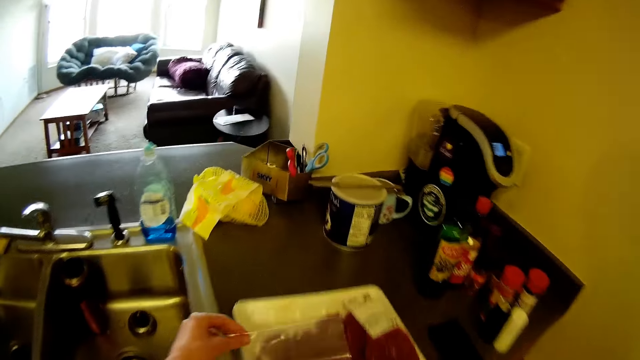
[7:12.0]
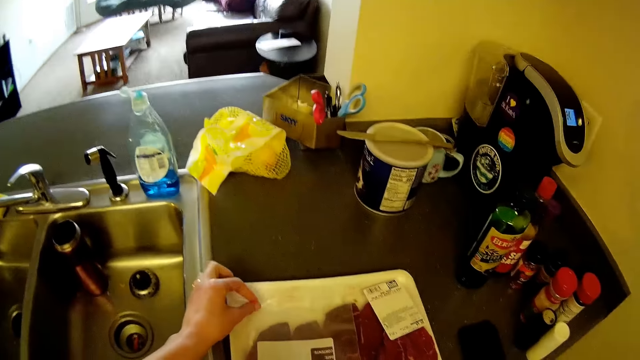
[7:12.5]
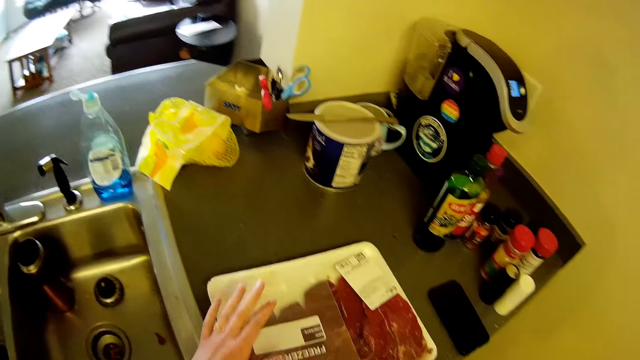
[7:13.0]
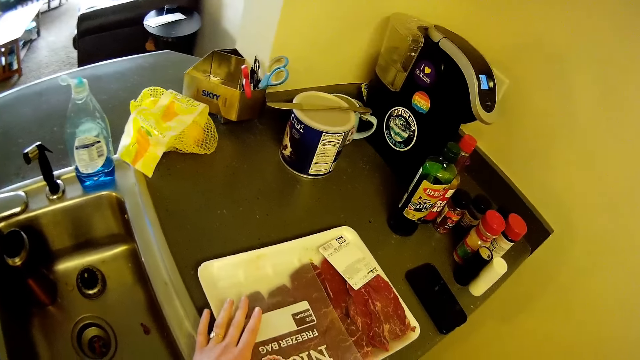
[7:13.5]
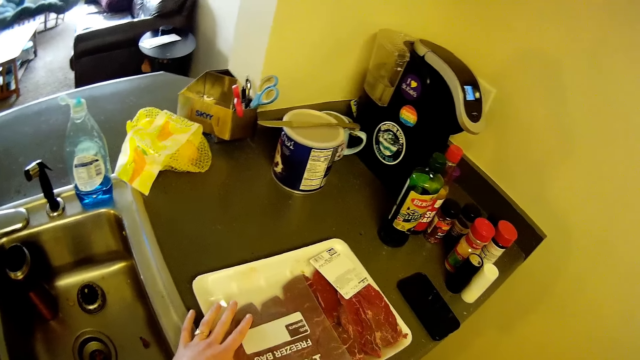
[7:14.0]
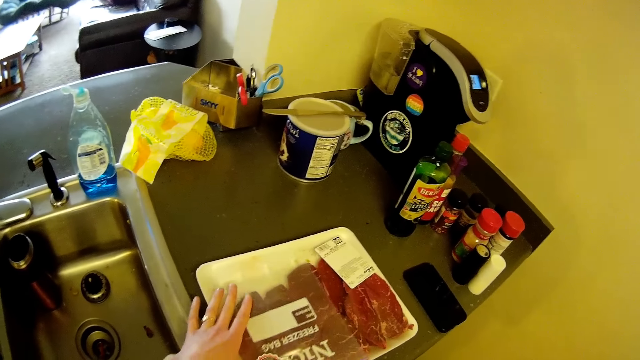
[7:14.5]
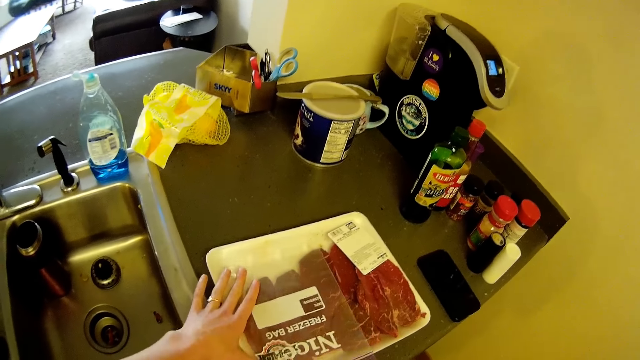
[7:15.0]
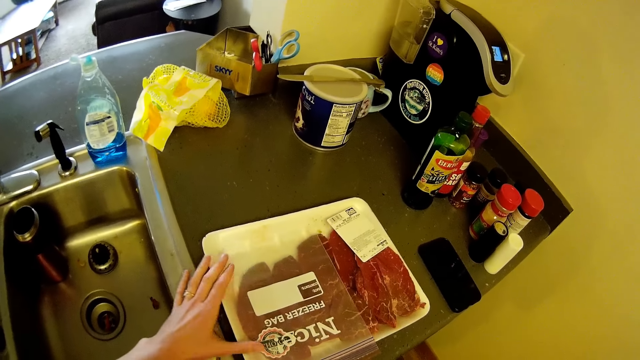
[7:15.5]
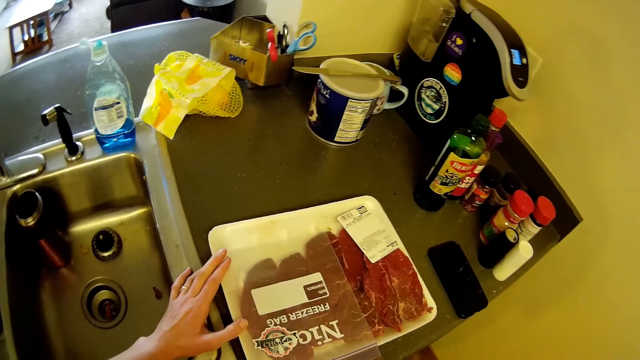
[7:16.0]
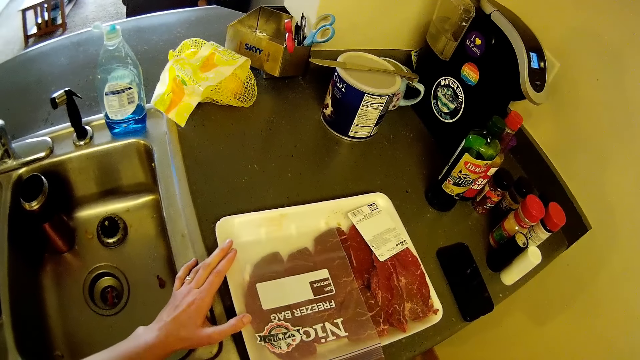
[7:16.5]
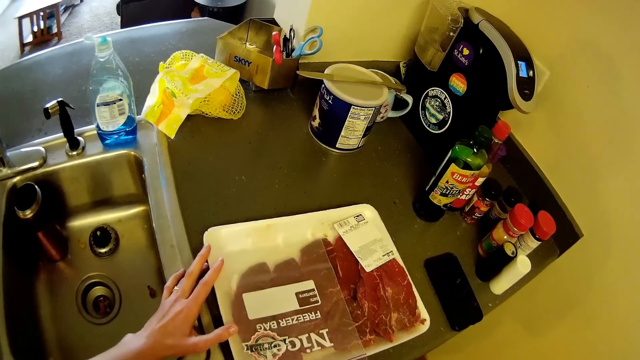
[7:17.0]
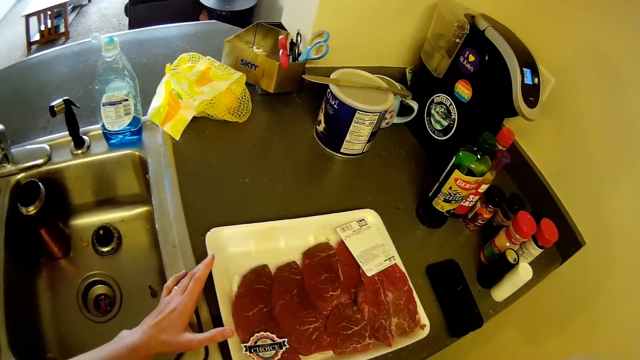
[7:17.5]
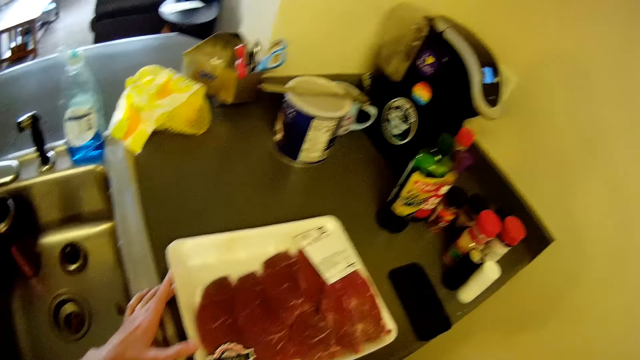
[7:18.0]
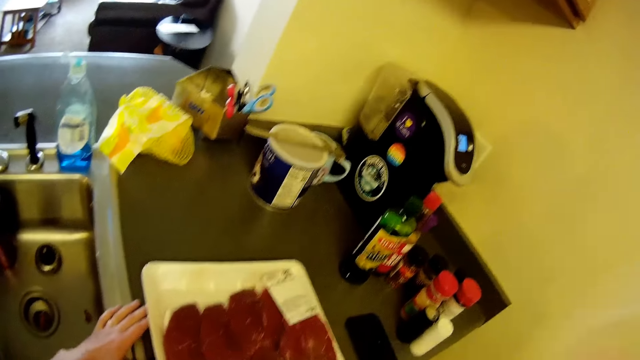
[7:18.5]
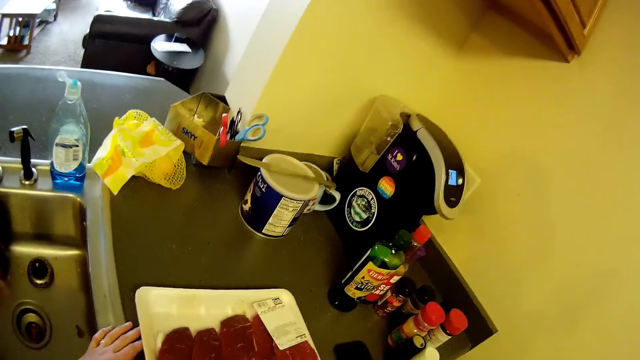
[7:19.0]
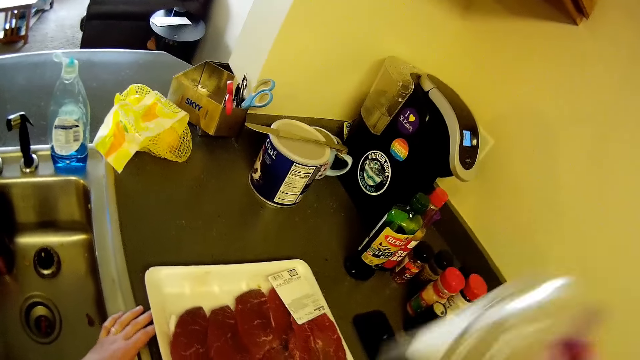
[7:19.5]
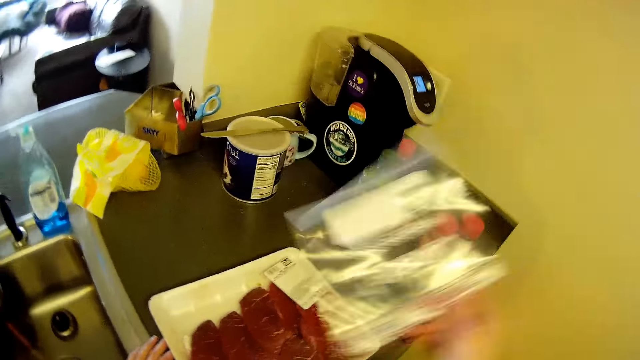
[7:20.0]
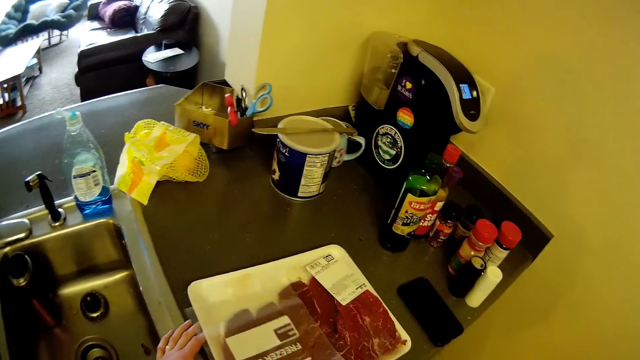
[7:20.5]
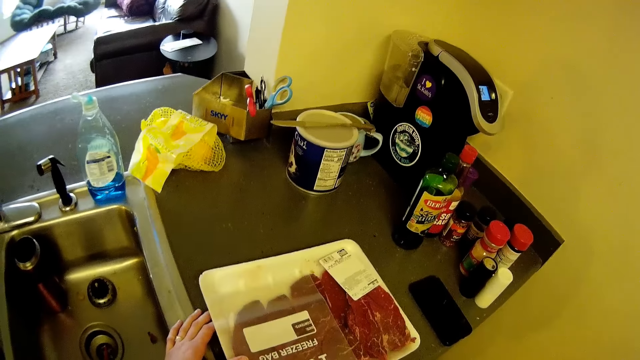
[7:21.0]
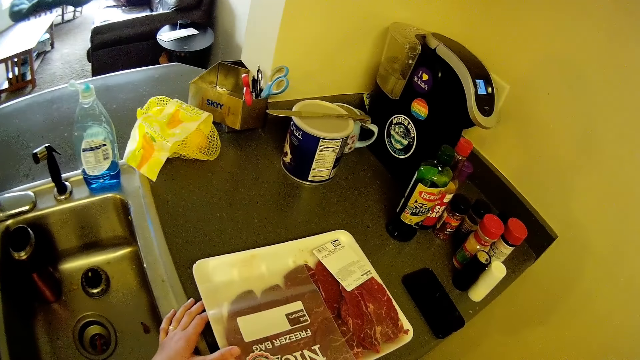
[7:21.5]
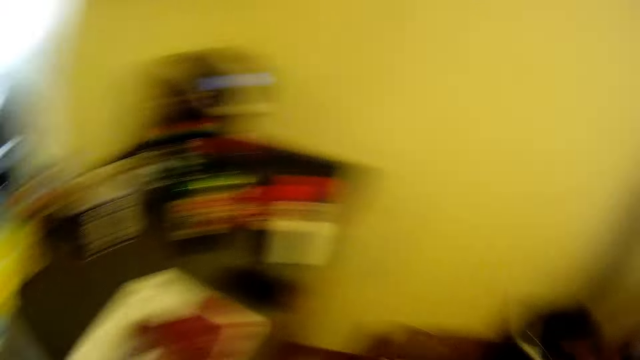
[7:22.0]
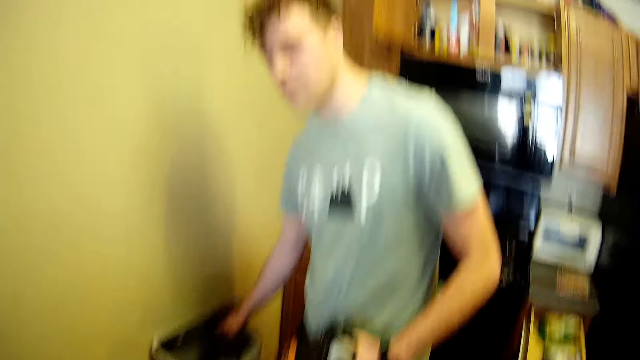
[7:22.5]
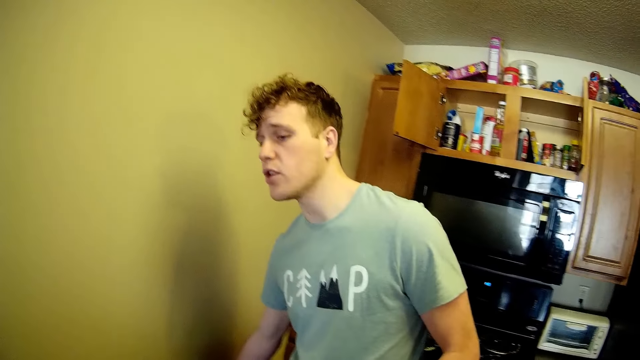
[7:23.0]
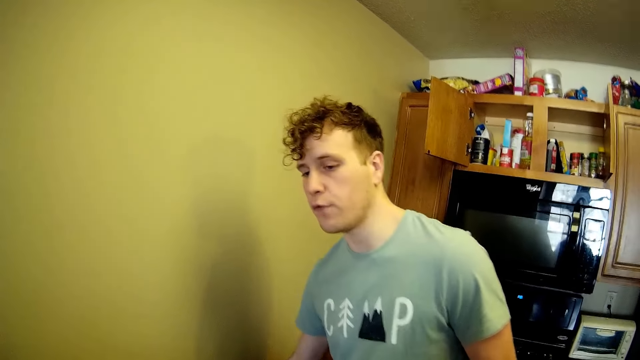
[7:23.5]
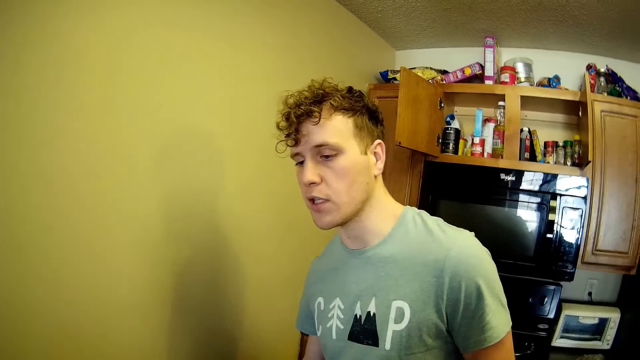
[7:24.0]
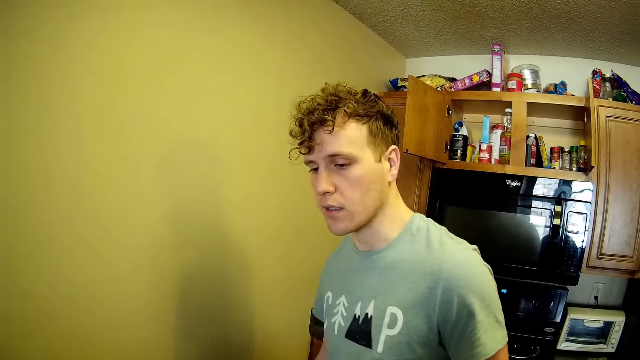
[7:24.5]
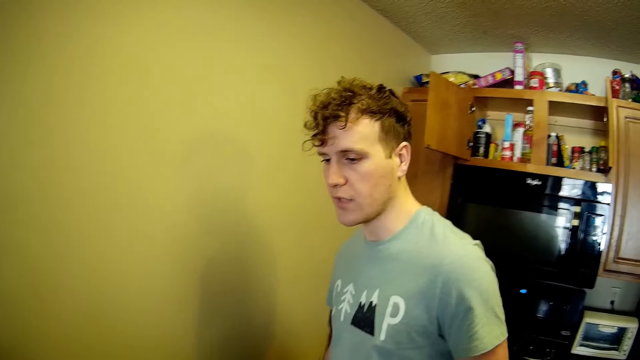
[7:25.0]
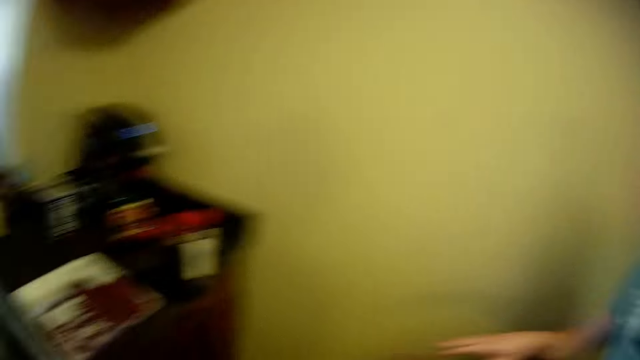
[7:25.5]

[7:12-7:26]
The camera wearer drops the kitchen seal bag or freezer bag on the pack of beef. They adjust the seal bag. They remove the seal bag from the pack of beef. They swing the freezer bag. They put the kitchen seal bag on the pack of beef. They turn around. The man interacts with the camera wearer. The camera wearer looks at the man.

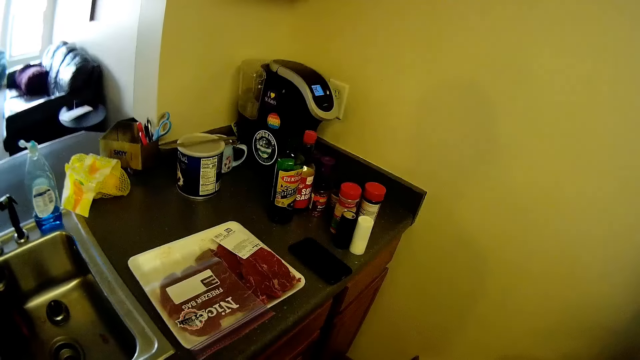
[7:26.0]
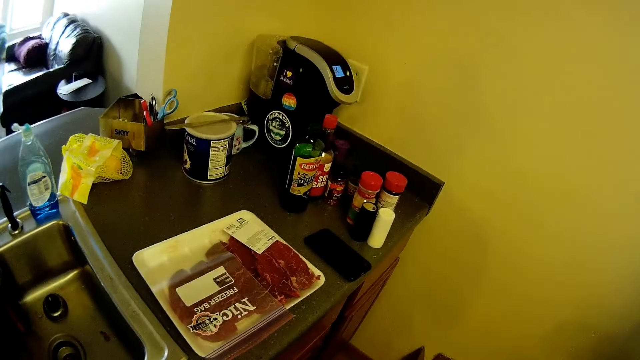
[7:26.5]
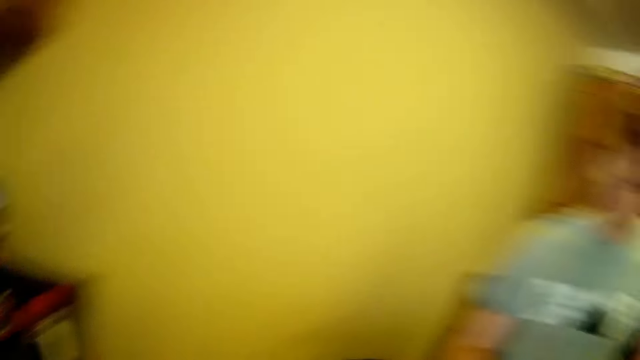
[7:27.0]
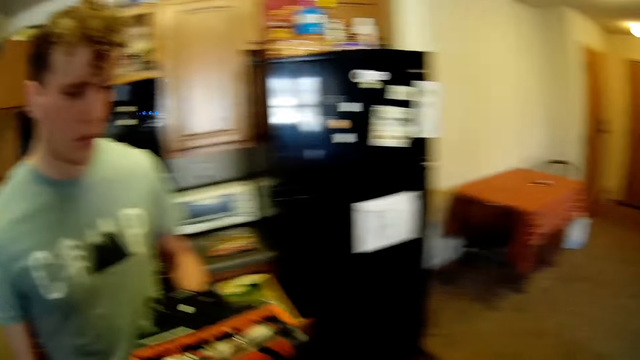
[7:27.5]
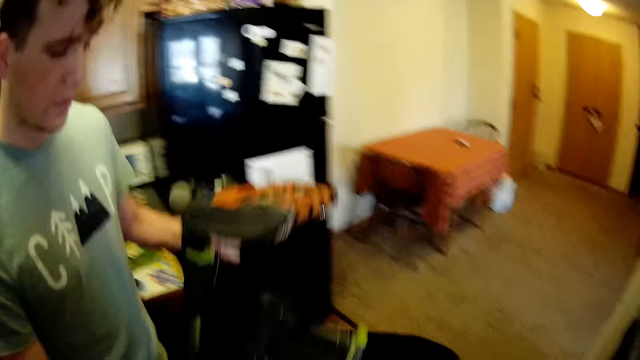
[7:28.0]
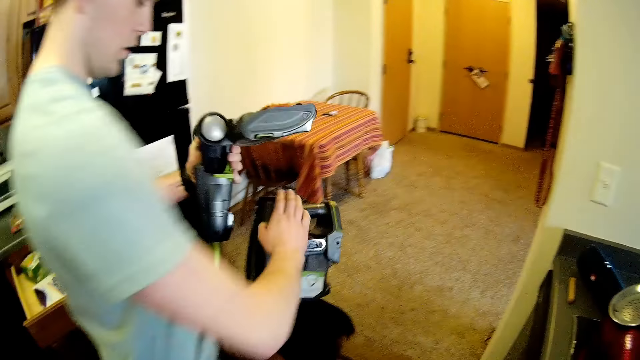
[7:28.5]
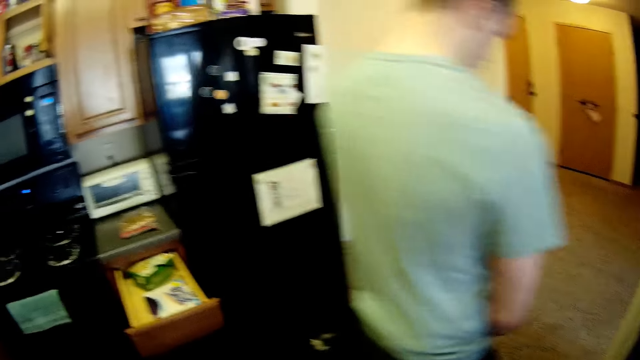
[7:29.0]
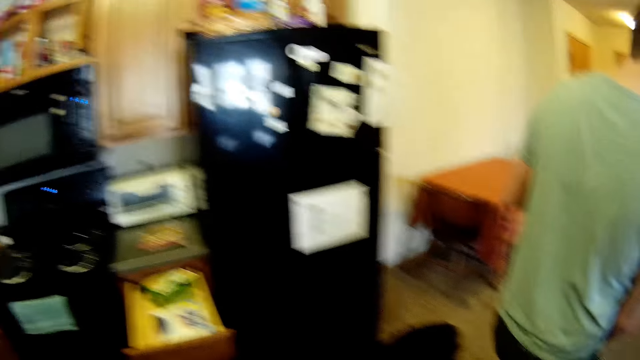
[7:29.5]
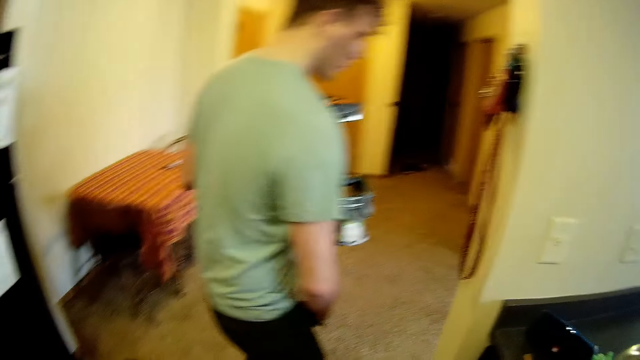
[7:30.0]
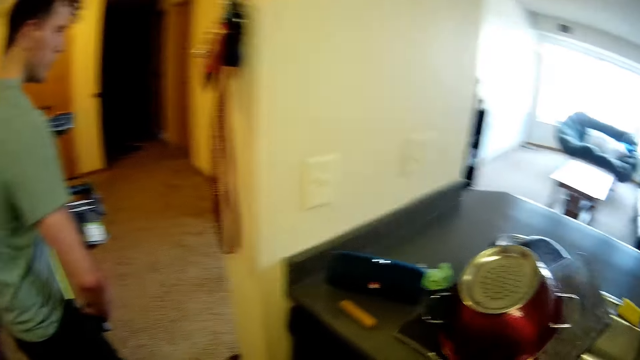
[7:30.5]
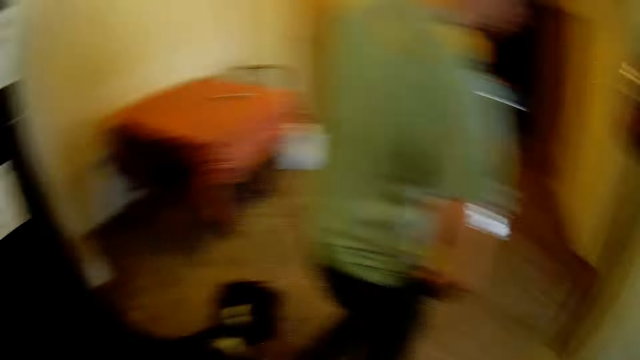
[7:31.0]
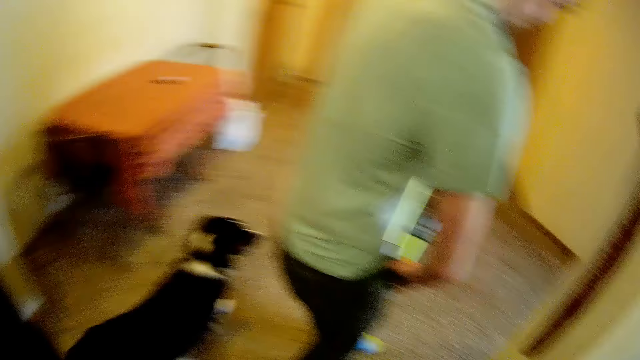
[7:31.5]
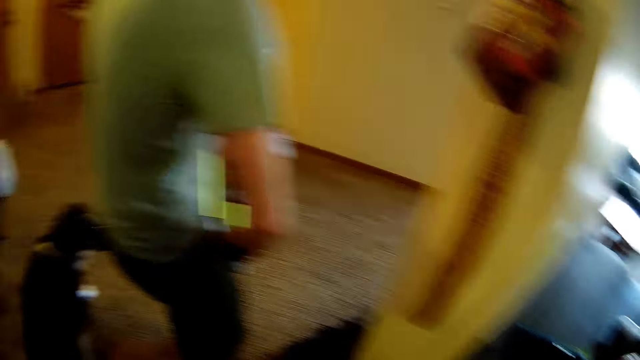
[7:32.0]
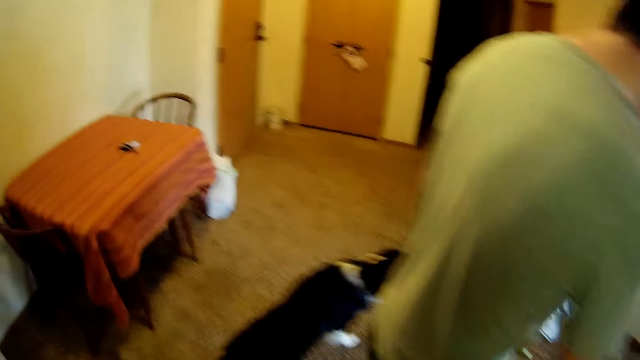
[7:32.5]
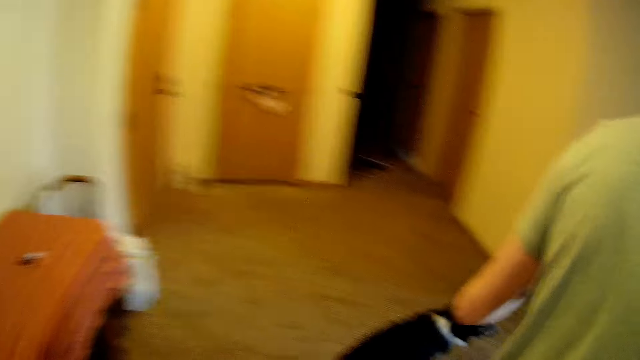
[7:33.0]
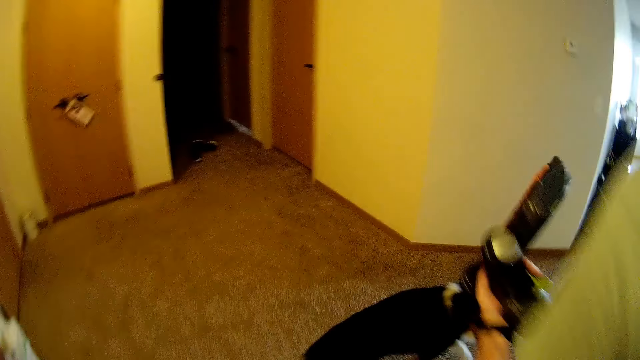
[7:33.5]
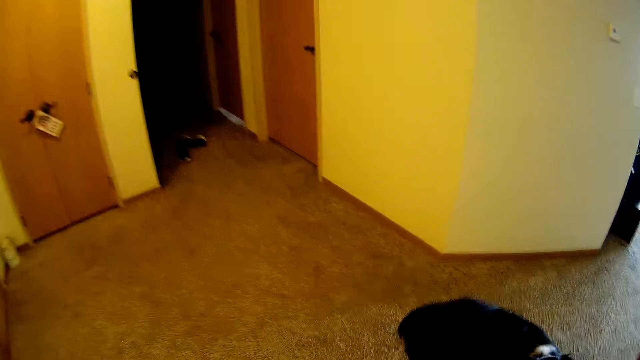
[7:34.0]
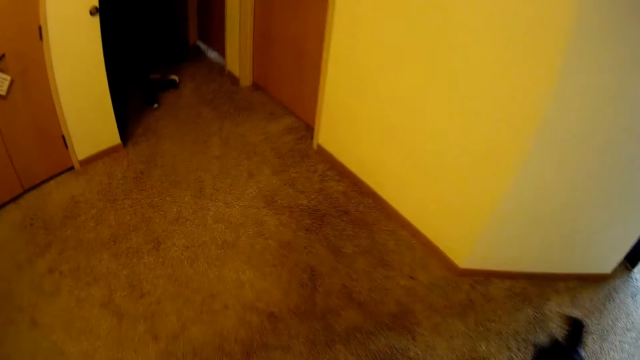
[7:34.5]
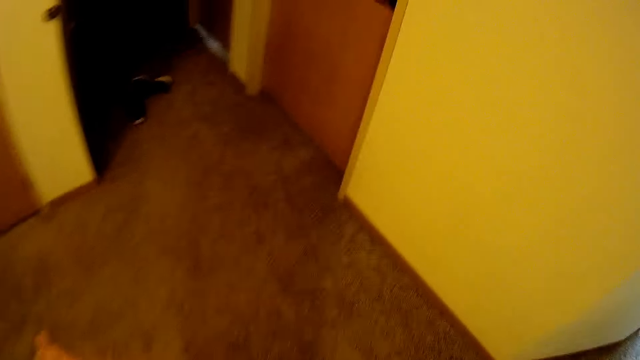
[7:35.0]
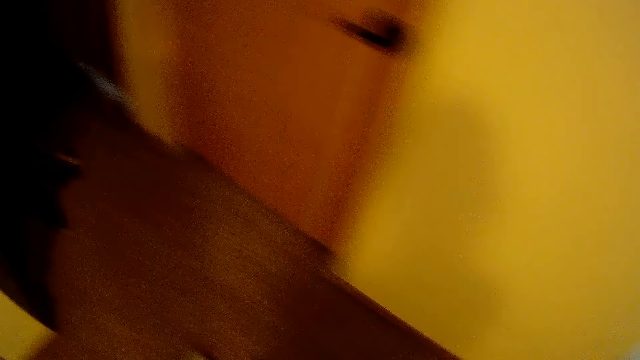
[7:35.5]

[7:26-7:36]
The camera wearer turns around. The man walks around. The camera wearer walks from the kitchen into a bedroom.
